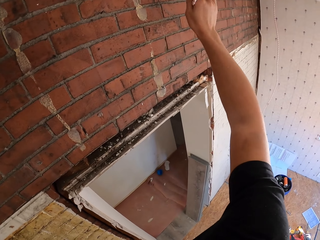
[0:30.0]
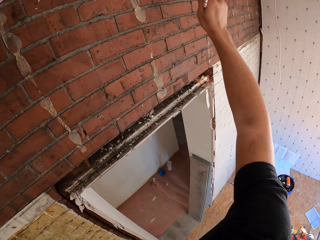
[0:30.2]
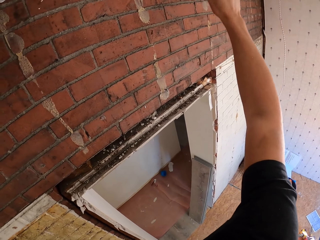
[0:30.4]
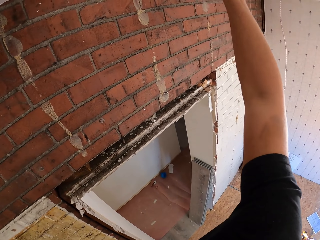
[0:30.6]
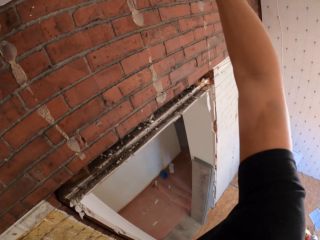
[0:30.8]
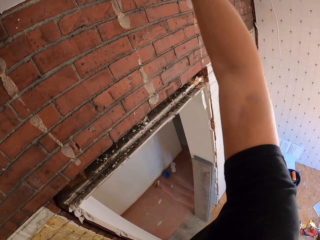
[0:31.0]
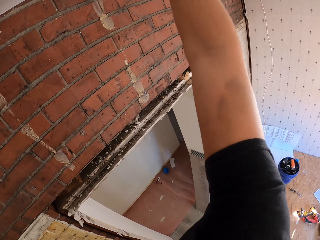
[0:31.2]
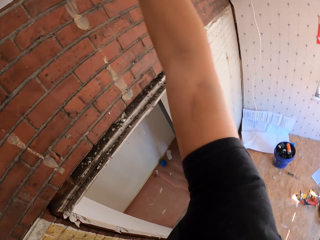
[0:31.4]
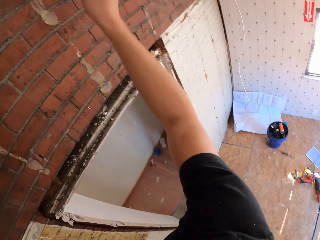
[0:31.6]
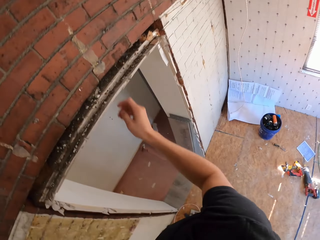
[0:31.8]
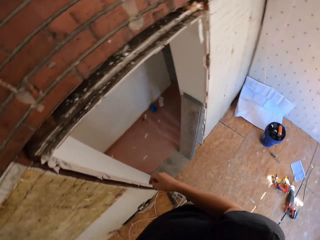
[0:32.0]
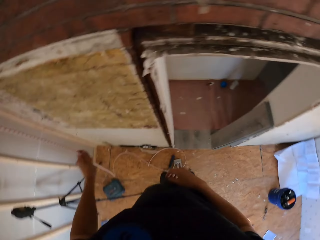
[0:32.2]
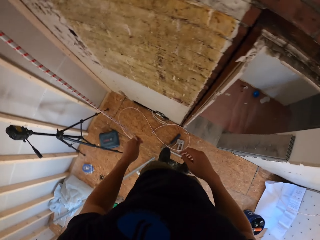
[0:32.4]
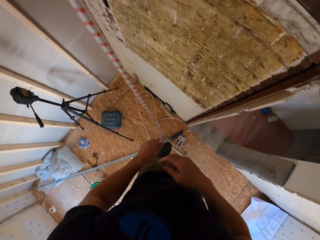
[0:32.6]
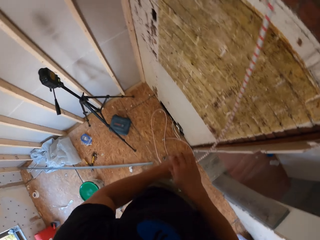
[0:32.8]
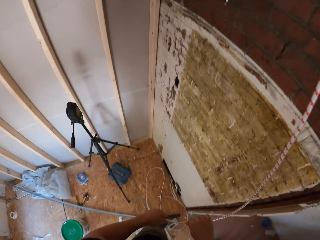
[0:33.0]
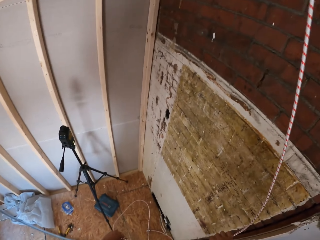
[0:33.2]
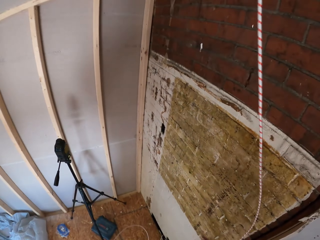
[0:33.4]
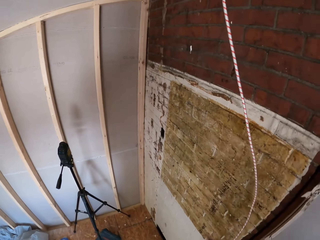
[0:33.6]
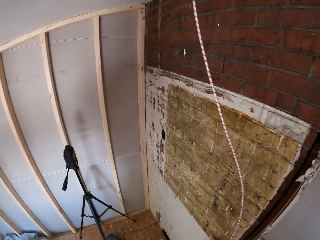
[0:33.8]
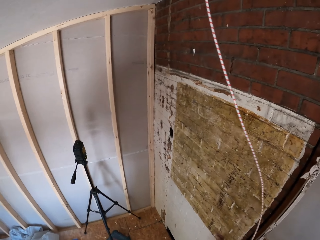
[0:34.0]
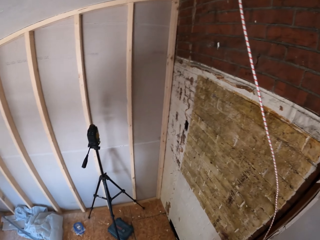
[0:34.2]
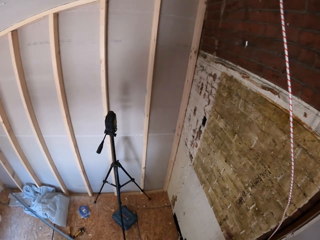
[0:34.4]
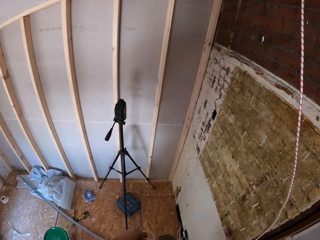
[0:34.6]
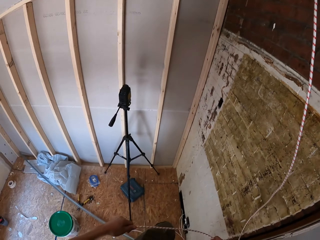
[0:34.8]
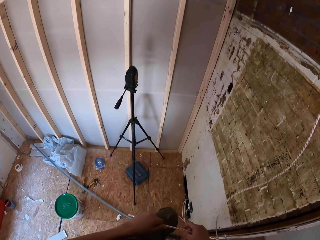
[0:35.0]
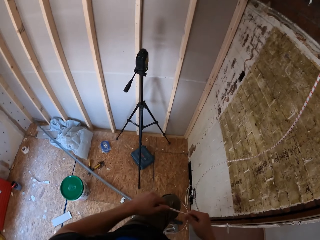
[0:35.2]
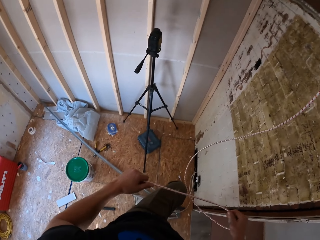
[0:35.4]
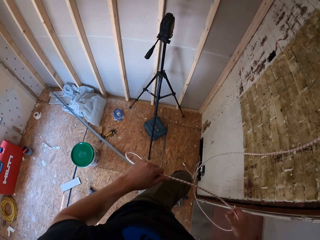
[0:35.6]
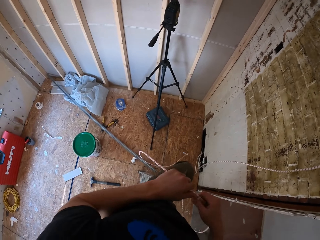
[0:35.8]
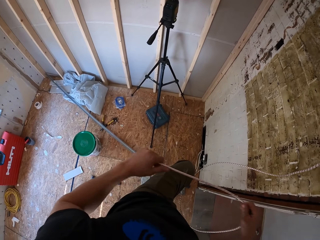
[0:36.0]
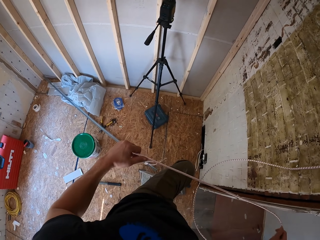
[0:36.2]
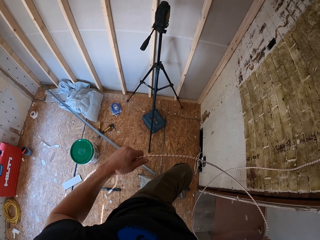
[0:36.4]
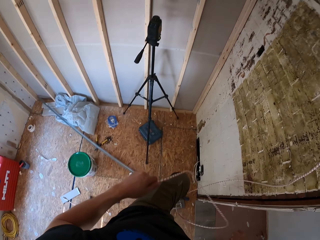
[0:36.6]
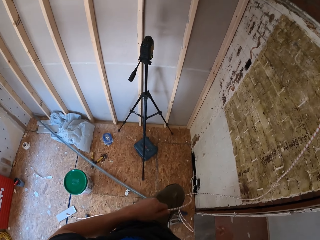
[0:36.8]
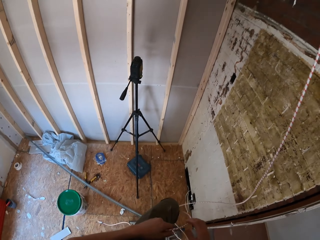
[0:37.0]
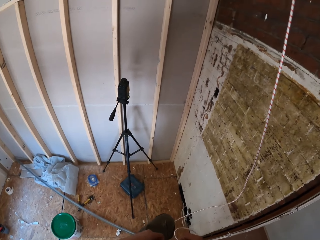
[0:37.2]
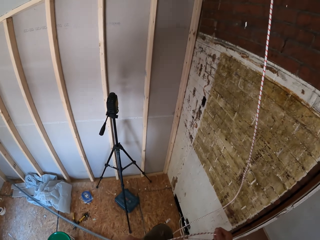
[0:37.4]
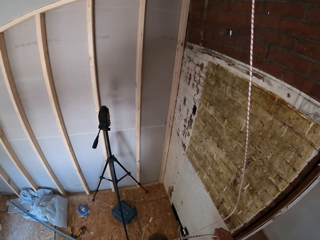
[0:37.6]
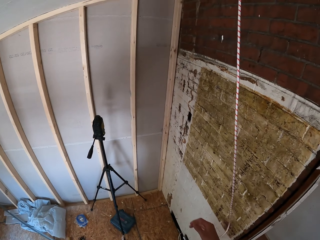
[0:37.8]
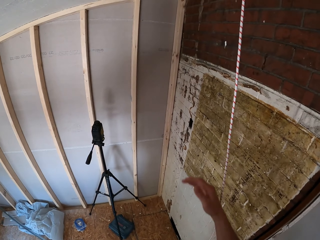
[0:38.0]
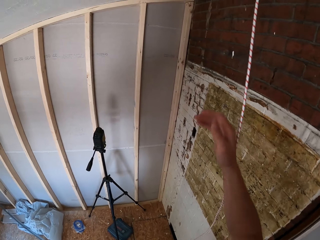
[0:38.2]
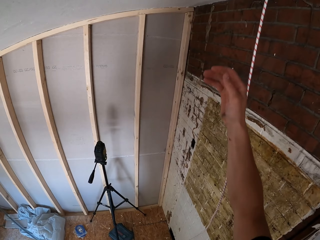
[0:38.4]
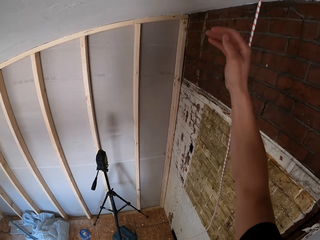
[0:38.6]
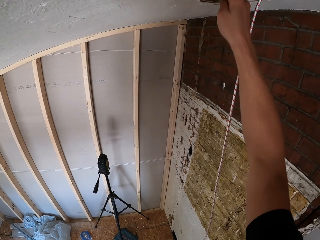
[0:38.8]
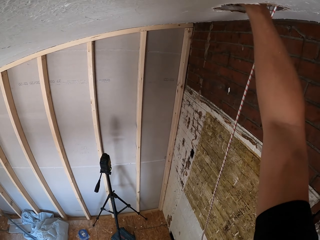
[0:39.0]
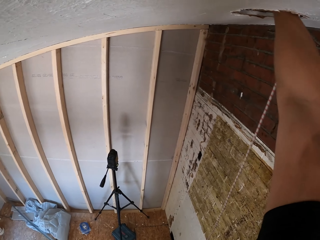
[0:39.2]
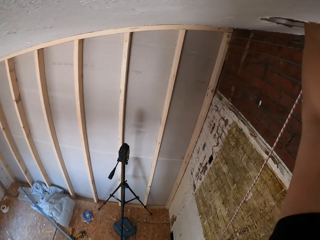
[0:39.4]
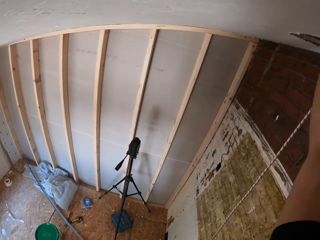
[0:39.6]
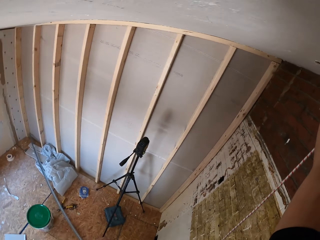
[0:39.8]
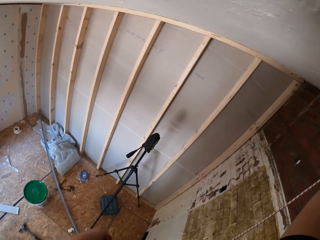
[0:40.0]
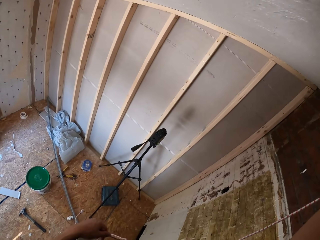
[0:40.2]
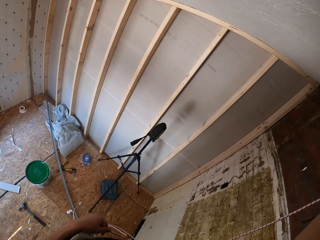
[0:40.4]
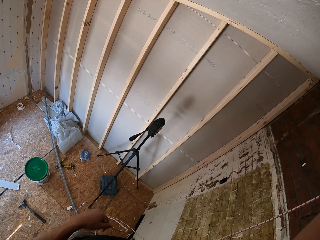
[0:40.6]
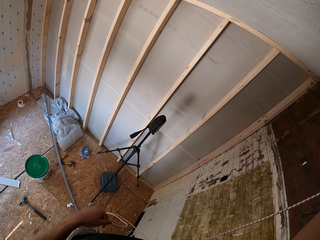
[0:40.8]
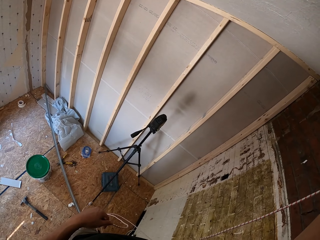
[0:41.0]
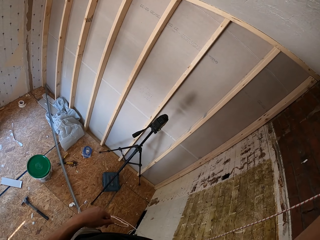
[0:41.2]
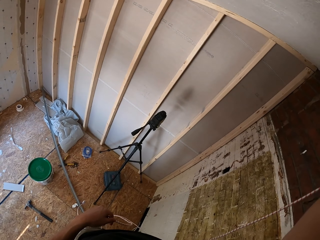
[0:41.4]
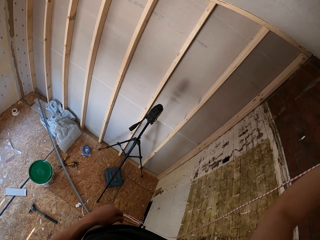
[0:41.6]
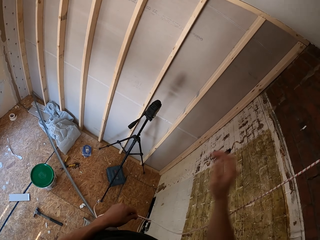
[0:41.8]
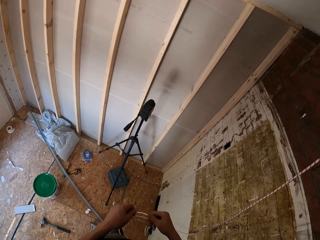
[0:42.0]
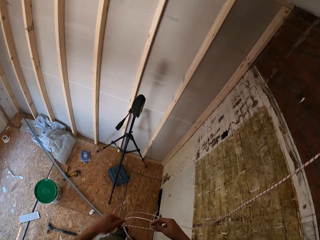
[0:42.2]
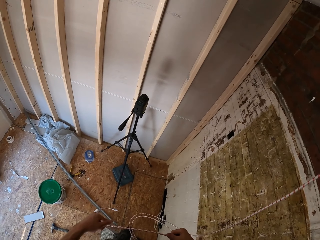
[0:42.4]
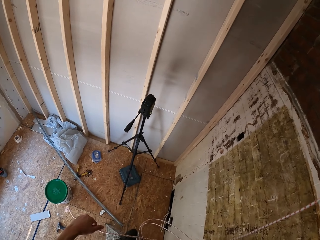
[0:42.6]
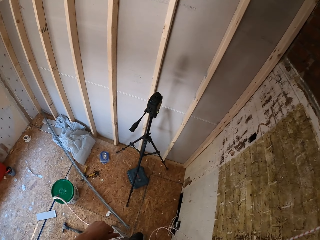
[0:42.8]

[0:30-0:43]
The camera wearer turns around. They pull a cable. They put a hand in the hole on the ceiling. They look around.

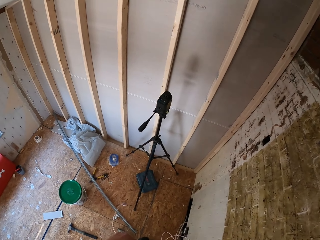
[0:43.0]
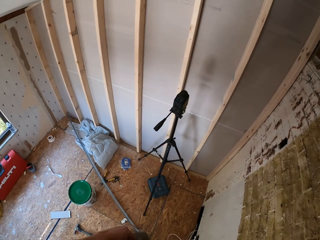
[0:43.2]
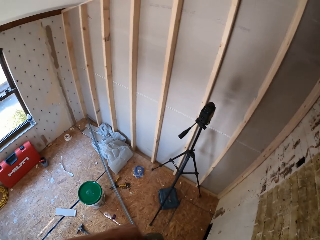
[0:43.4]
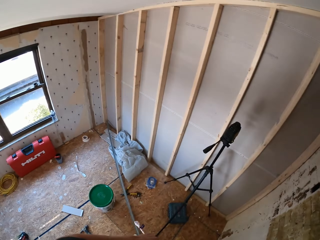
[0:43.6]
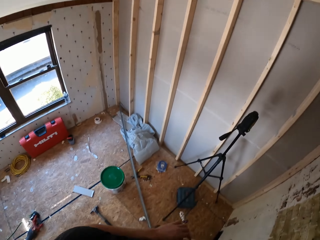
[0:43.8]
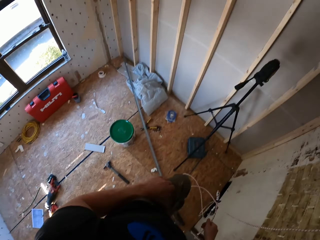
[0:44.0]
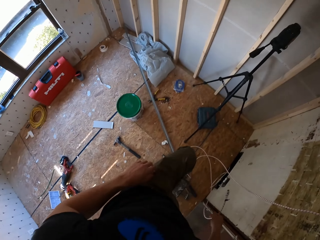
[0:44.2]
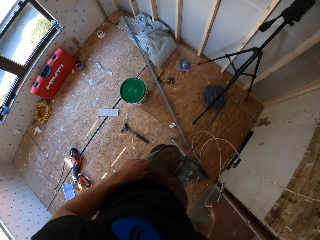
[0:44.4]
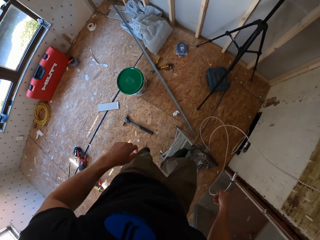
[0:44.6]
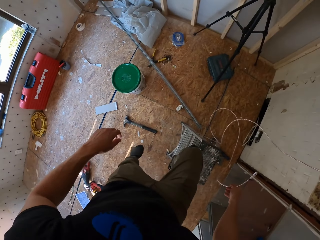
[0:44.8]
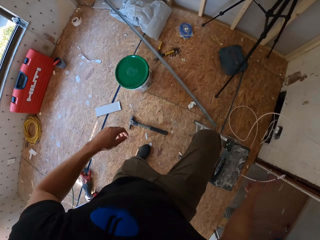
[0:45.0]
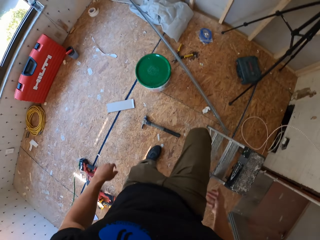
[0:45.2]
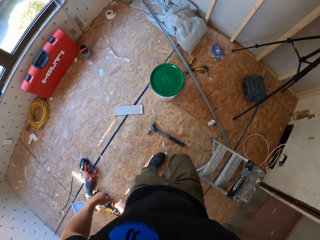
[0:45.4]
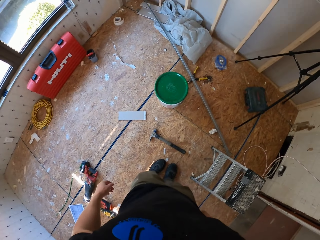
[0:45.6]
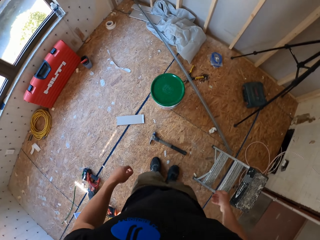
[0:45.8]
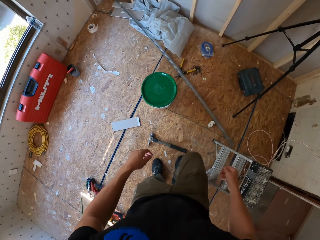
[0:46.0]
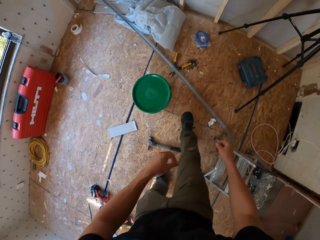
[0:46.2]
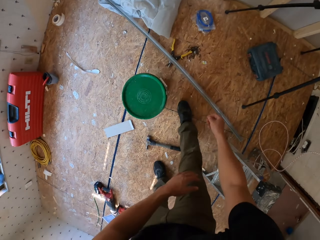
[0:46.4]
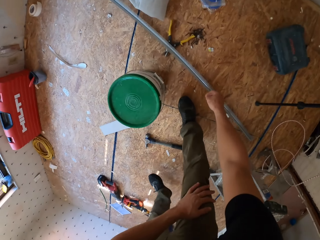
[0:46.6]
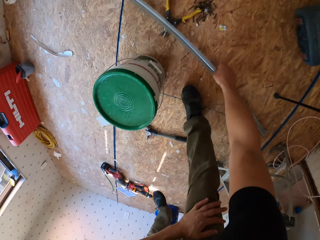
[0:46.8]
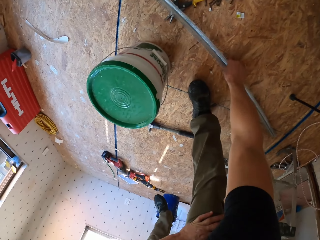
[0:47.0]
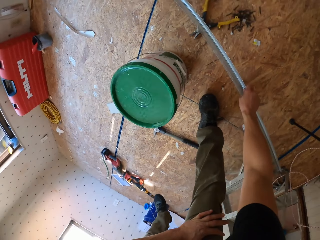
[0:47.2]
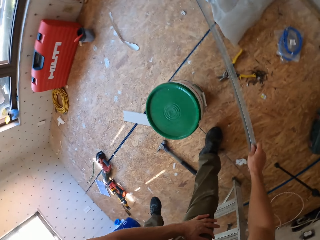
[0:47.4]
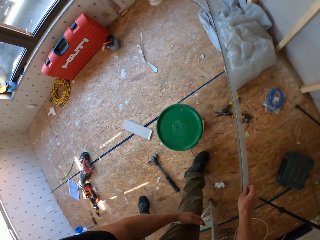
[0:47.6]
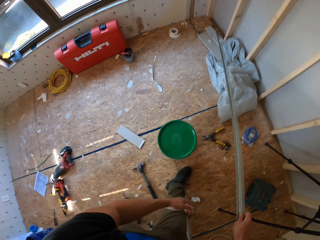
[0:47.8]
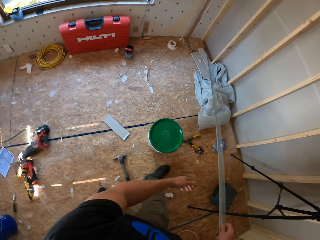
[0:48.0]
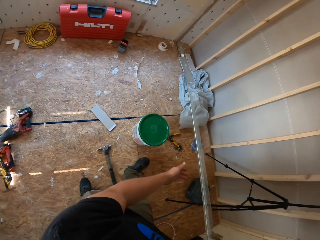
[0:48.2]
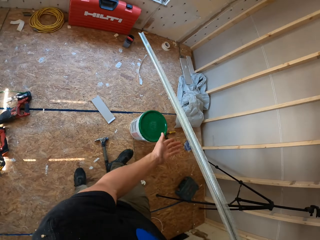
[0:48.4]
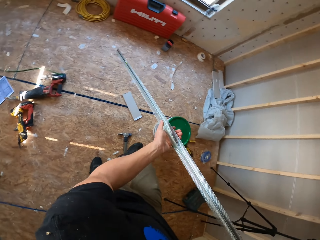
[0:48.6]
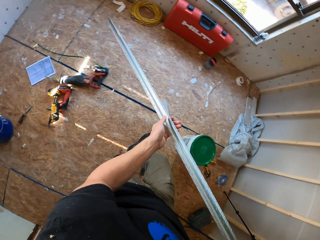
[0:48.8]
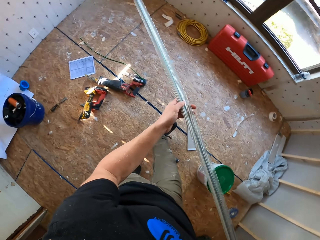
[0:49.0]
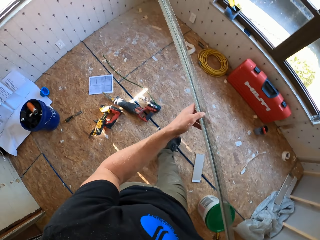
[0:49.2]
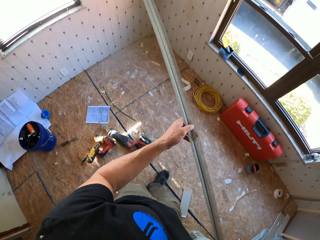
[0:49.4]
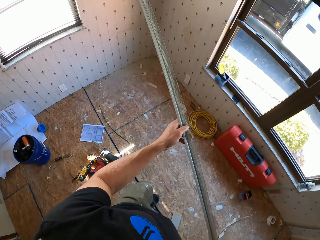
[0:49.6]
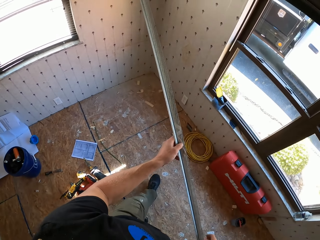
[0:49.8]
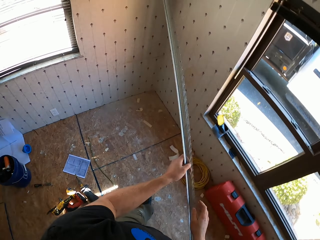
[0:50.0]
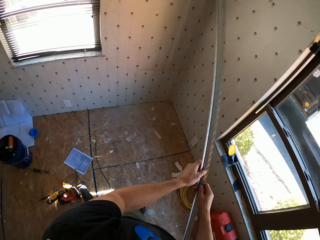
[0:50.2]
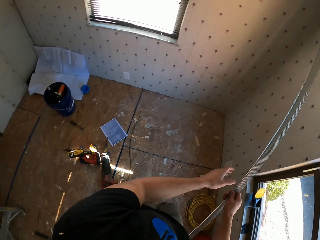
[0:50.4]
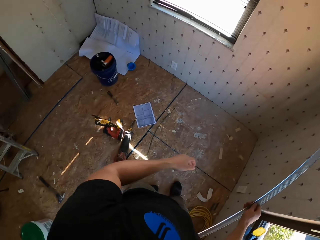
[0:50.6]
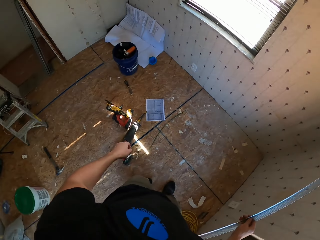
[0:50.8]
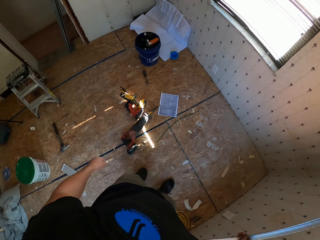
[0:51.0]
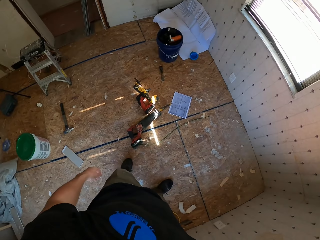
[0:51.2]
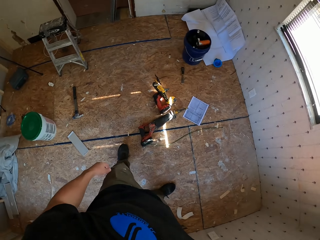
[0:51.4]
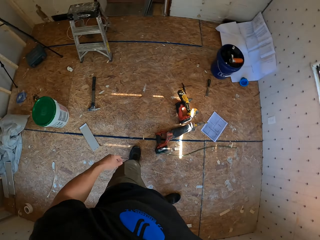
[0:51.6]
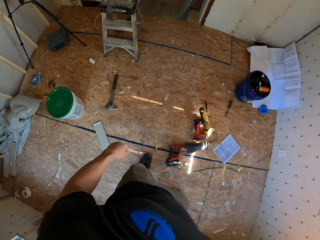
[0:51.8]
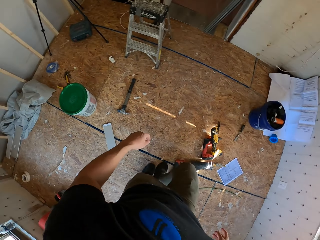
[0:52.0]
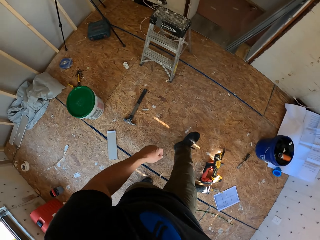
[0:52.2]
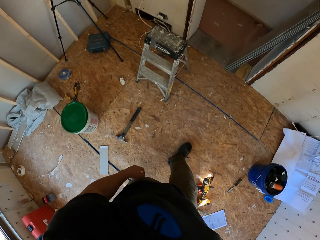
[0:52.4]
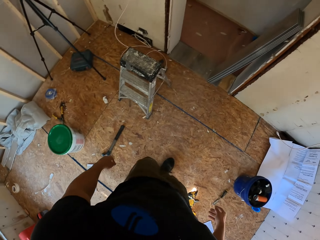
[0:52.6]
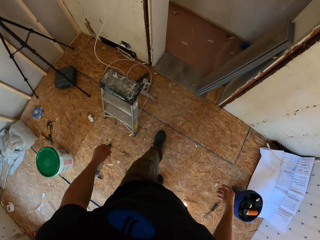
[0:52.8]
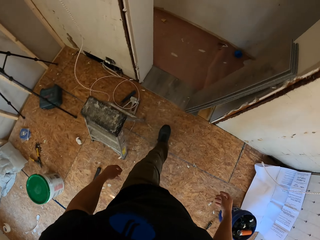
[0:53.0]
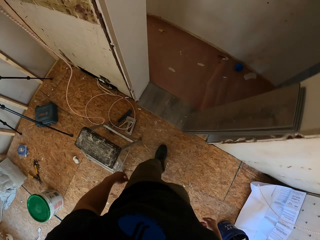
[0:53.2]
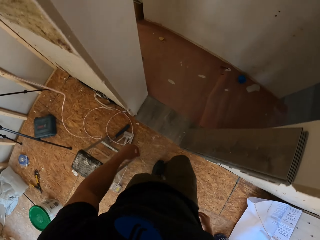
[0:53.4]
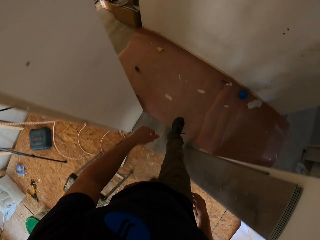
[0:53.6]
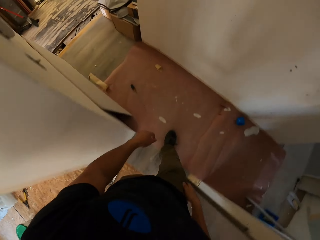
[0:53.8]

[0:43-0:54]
The camera wearer climbs down the stool. They step on the floor. They bend down. They pick up a metal rod from the floor. They walk around. They lean the metal against the wall. They walk around.
